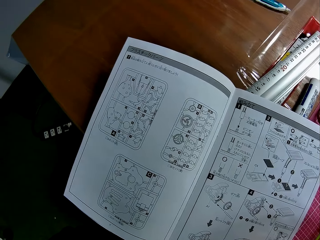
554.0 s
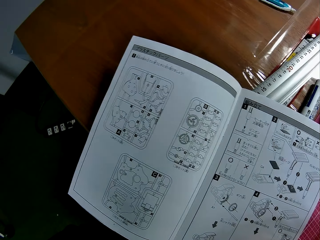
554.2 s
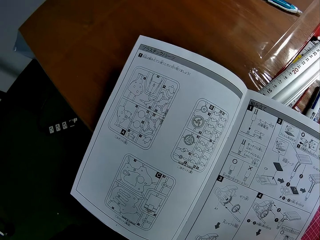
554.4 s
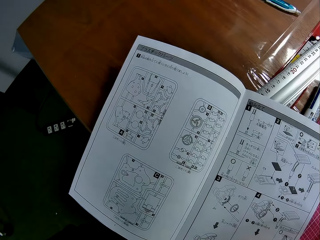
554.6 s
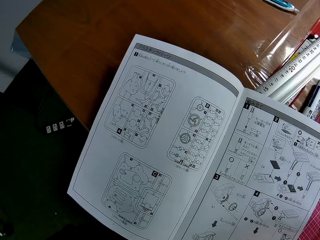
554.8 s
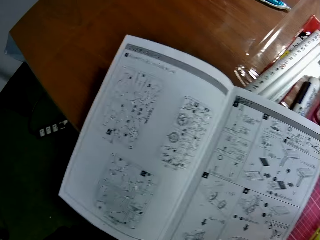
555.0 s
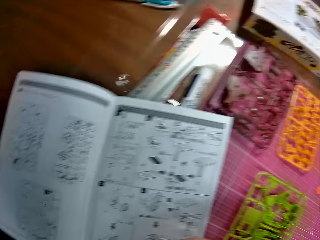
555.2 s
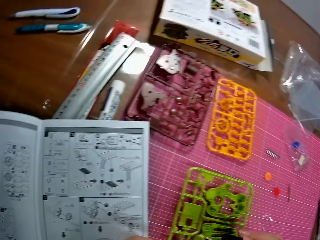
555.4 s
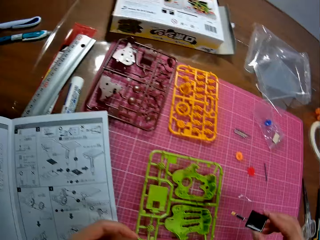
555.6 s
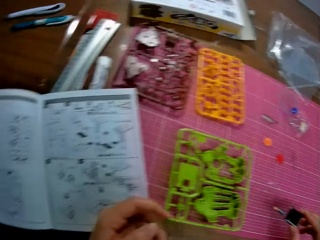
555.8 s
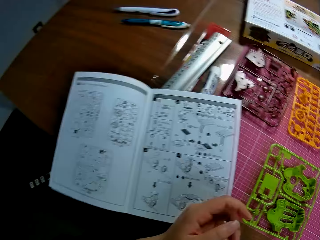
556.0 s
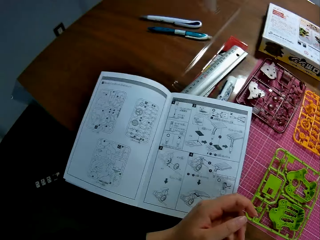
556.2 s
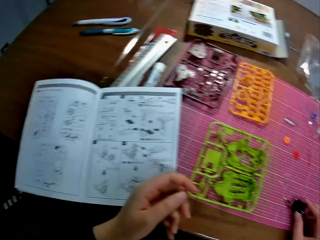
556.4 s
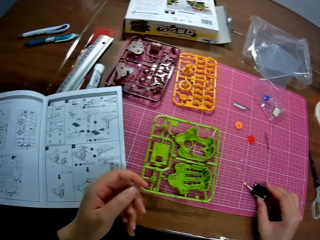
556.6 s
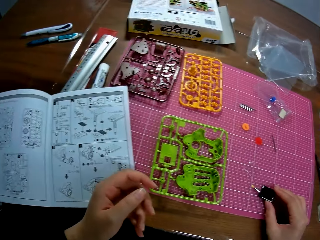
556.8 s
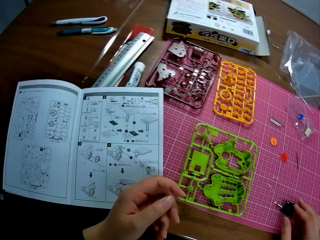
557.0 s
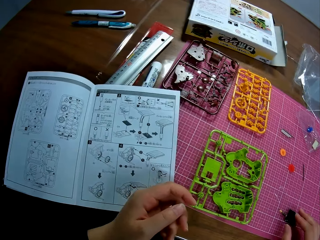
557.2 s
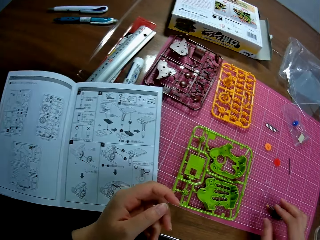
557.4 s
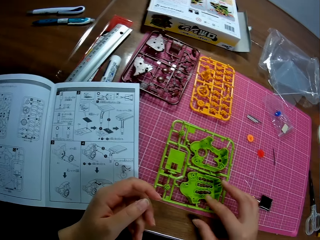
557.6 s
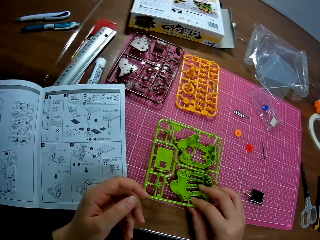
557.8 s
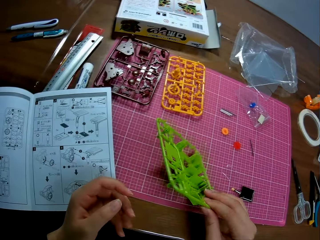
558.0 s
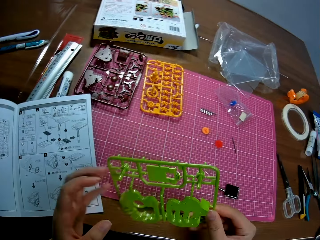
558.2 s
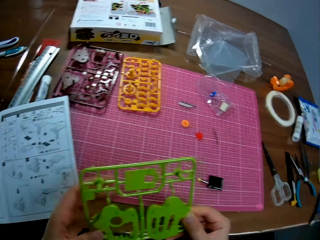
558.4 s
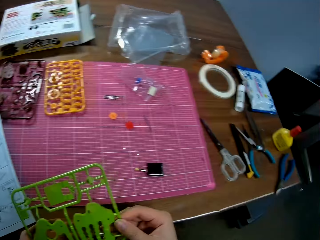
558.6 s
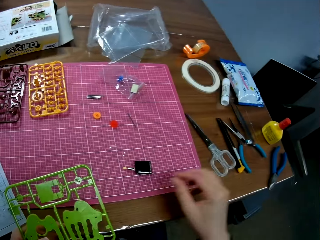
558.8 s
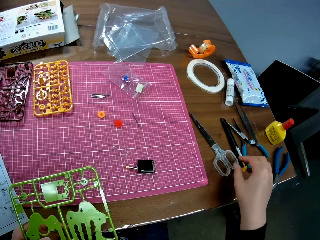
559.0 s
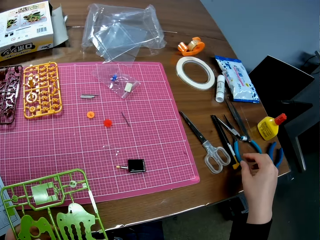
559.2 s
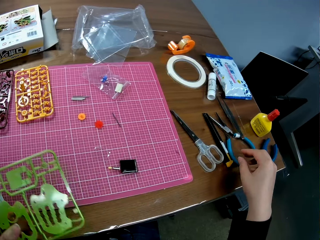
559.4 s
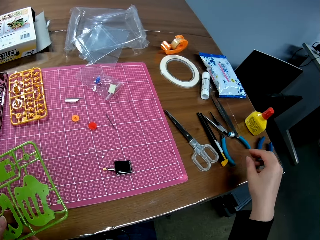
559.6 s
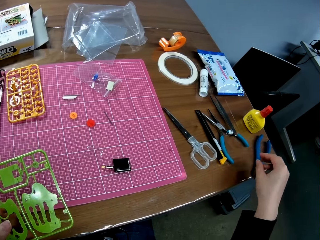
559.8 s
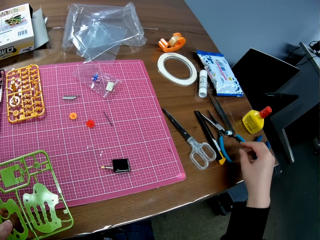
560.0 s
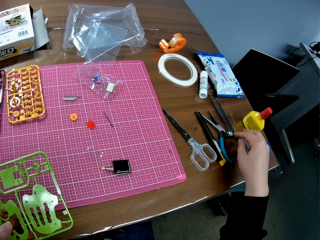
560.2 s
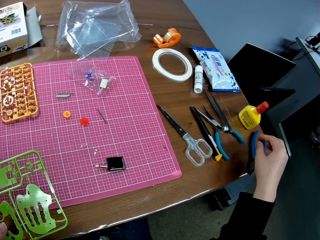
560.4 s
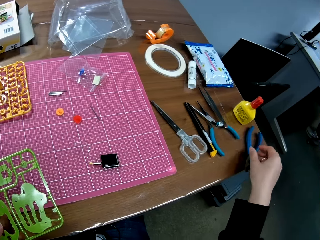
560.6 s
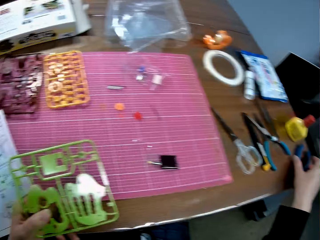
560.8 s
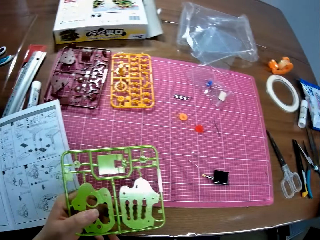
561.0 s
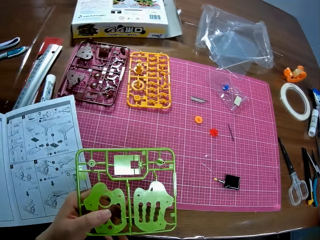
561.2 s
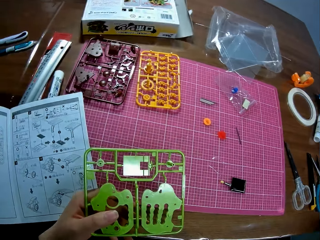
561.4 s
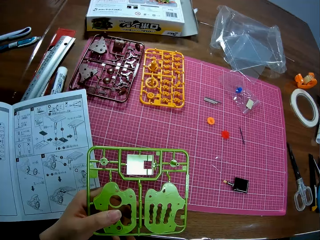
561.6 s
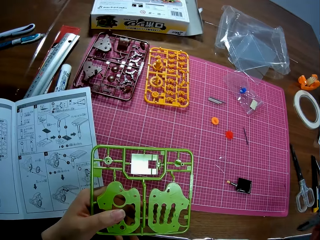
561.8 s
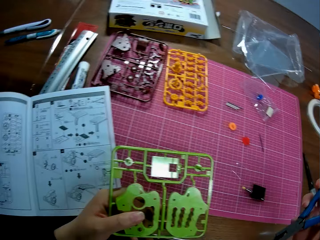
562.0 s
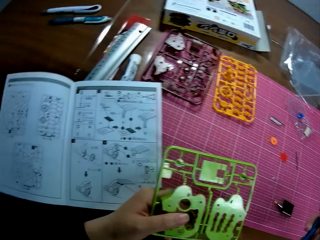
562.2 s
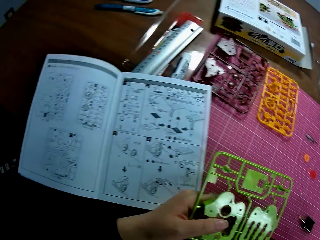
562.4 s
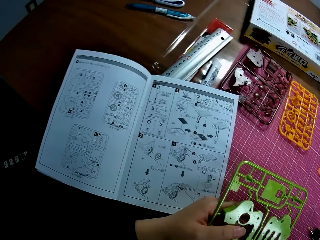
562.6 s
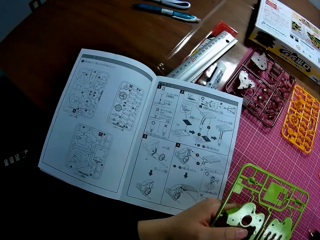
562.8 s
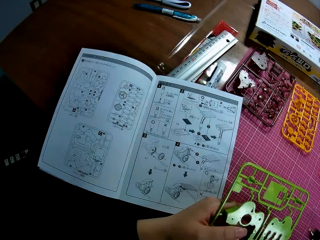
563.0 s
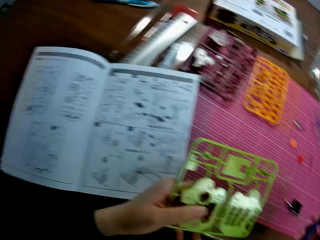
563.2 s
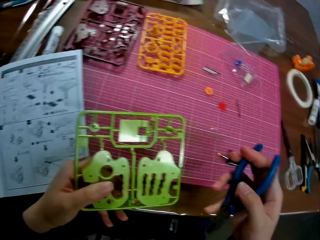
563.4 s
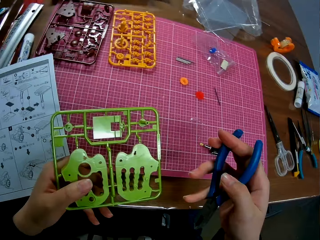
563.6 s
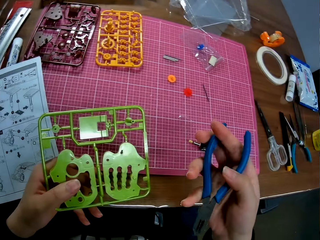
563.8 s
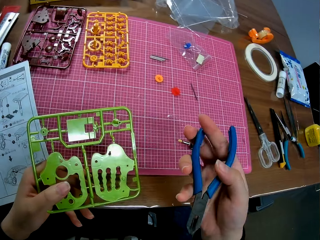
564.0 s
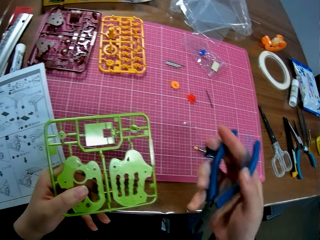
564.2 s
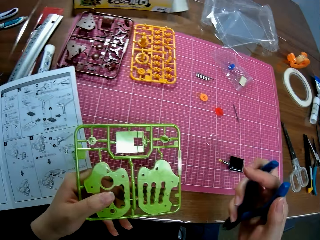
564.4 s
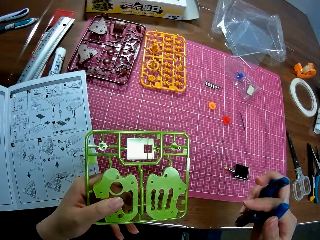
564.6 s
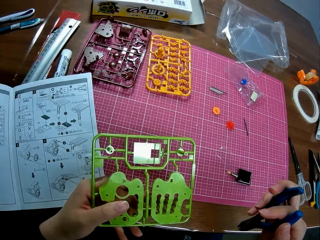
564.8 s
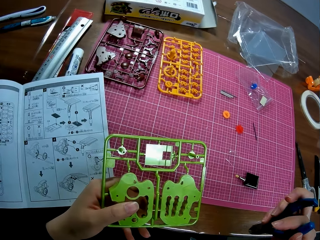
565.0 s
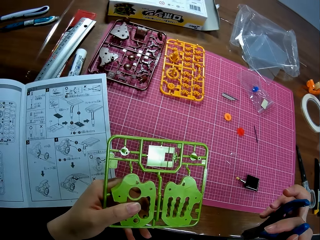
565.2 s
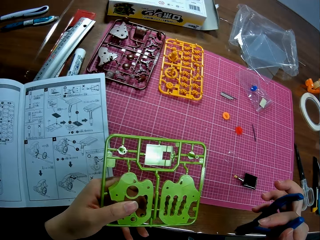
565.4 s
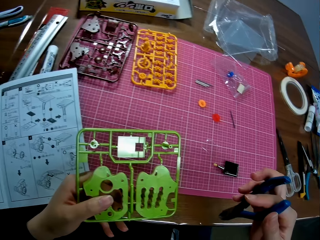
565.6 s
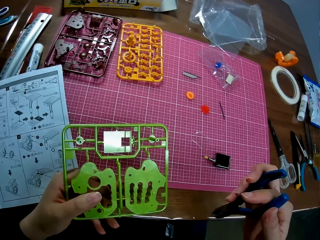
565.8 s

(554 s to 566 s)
The camera wearer drops a component or plastic craft piece from a toy kit on the cutting mat on the table with her right hand. She picks up a punch-out or plastic craft puzzle on the cutting mat on the table with her right hand. She passes the punch-out from her right hand to her left hand. She picks up a wire cutter or craft pliers on the table with her right hand.

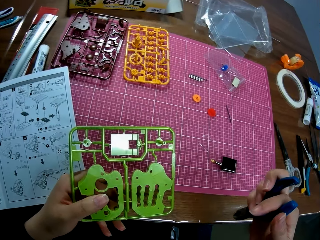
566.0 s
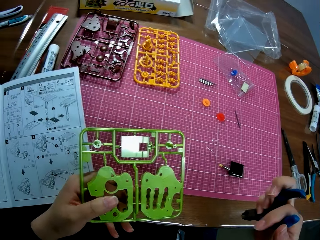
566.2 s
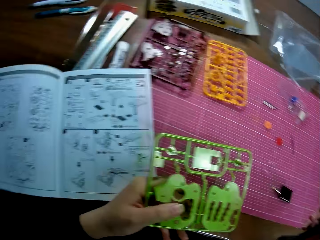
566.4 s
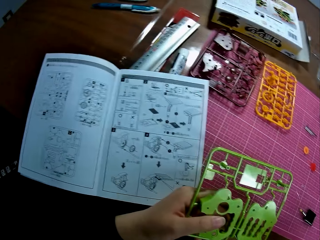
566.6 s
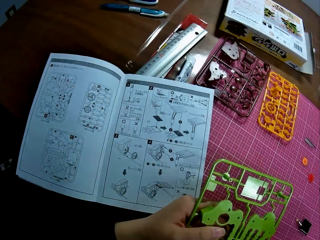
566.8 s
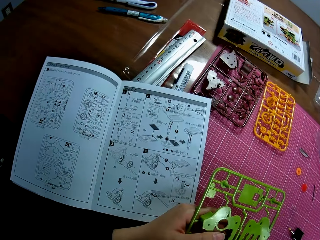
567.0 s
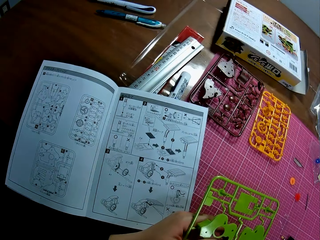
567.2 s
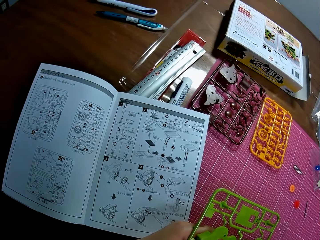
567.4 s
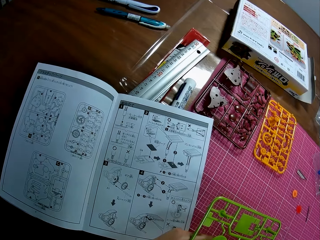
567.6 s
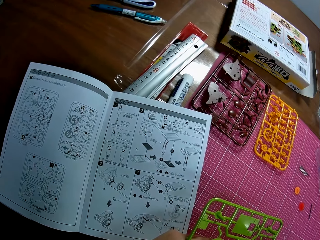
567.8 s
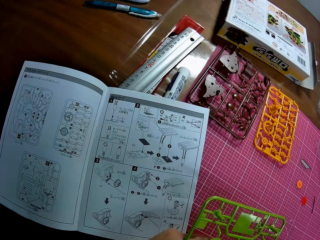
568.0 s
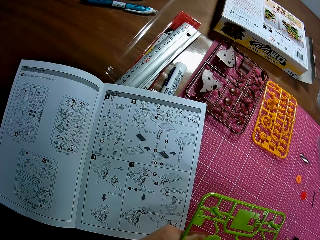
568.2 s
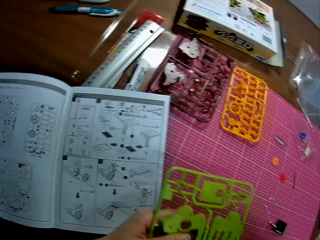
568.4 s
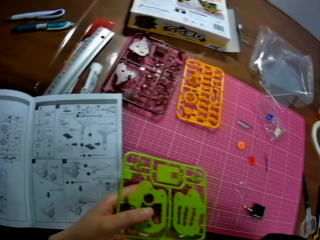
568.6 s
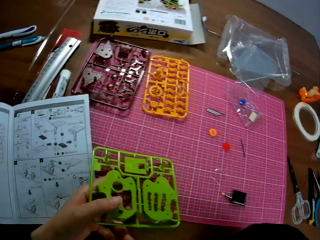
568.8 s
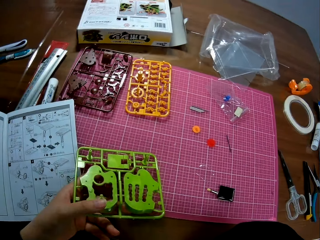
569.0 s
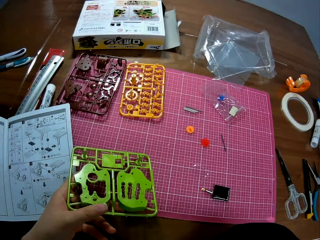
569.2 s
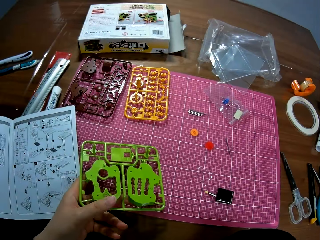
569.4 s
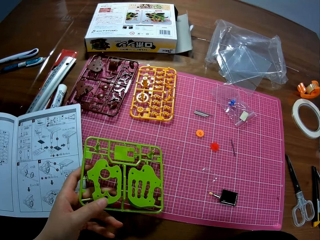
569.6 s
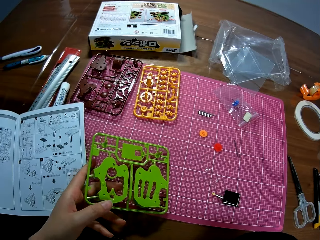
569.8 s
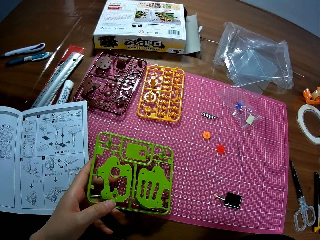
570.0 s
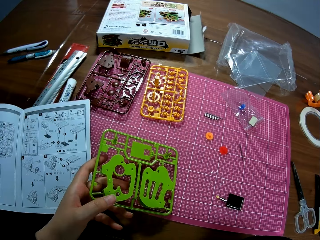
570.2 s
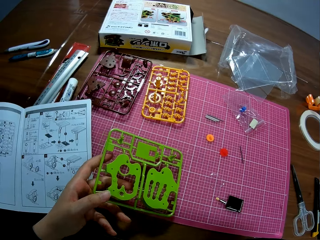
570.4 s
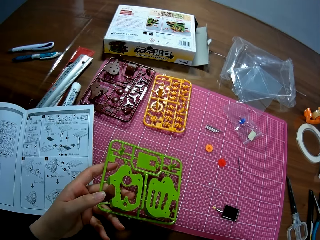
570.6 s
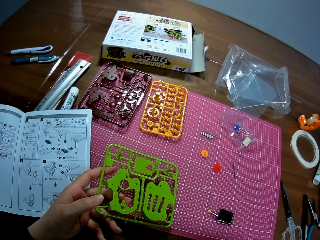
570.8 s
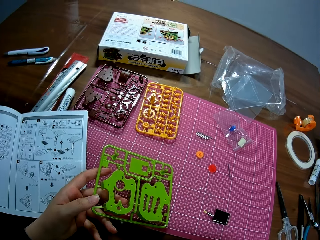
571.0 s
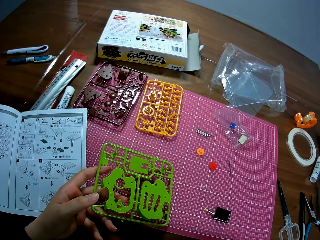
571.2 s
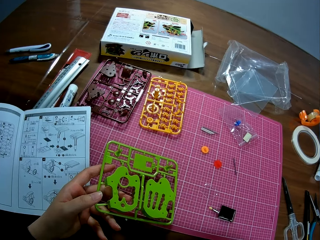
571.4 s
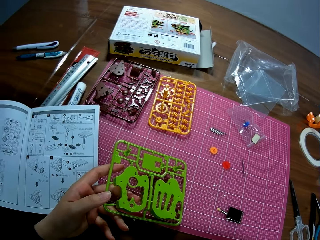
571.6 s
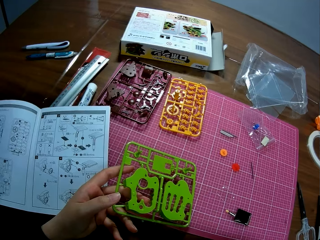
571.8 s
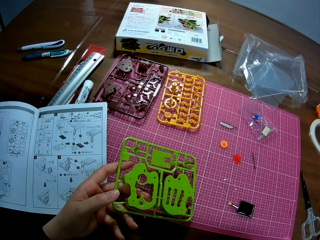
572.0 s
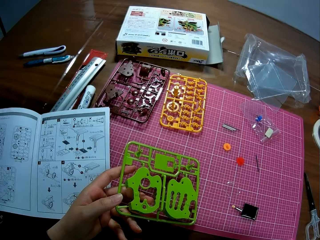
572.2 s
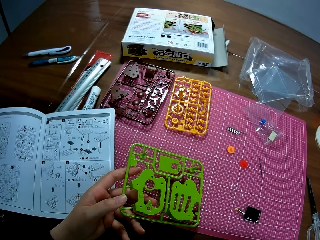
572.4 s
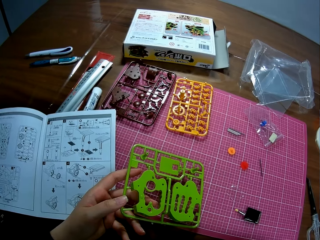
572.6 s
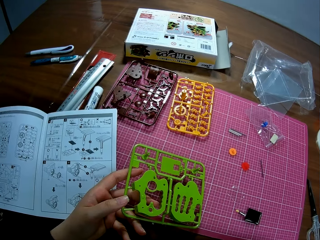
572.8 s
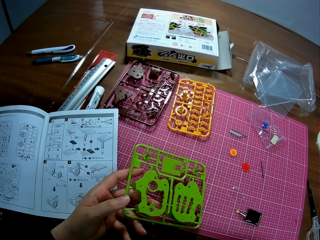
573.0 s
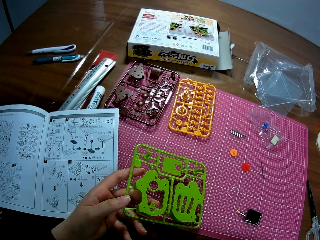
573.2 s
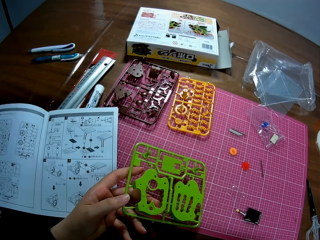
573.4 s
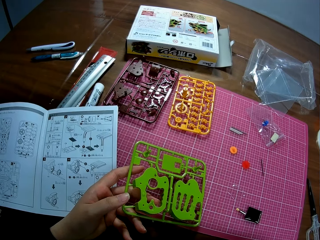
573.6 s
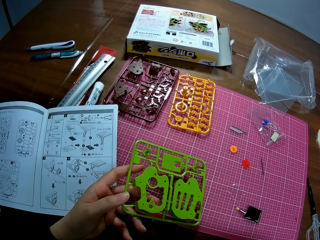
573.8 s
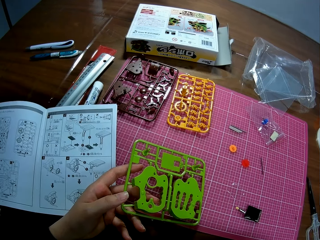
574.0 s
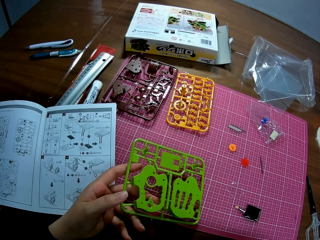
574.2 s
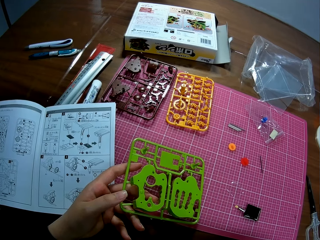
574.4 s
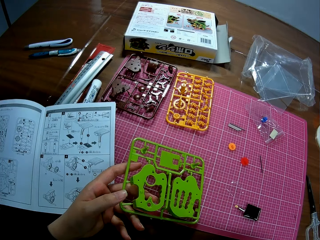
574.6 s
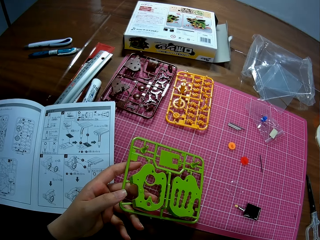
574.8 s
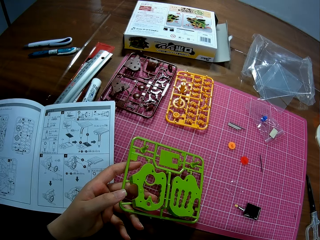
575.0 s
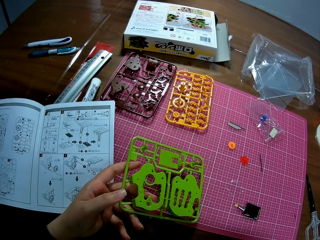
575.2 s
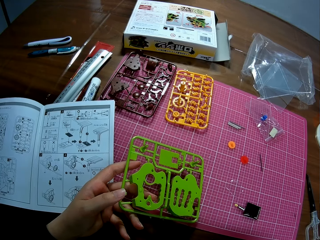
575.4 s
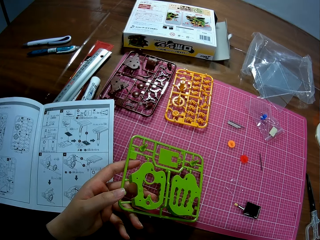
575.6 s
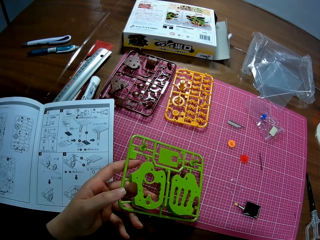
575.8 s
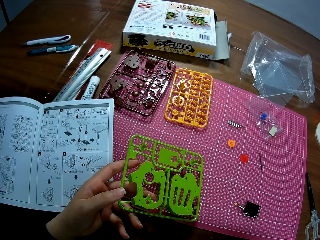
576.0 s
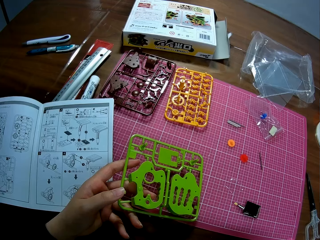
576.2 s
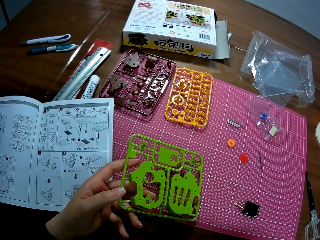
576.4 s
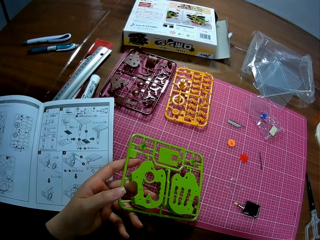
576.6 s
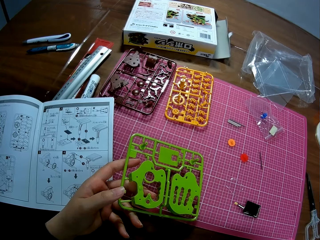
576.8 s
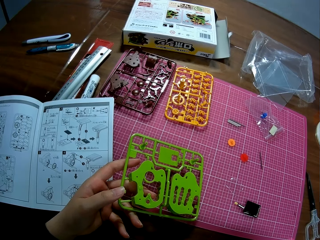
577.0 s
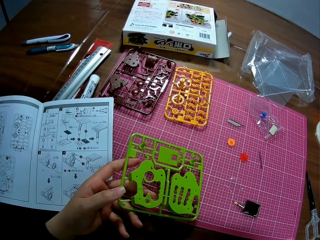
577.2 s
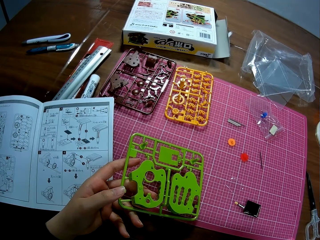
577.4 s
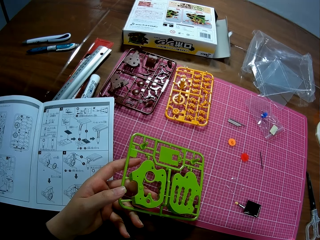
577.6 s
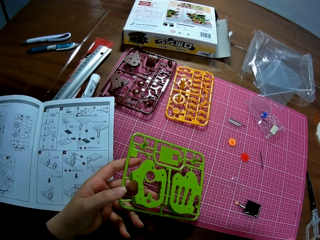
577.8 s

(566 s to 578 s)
The camera wearer holds the punch-out on the table with her left hand.
